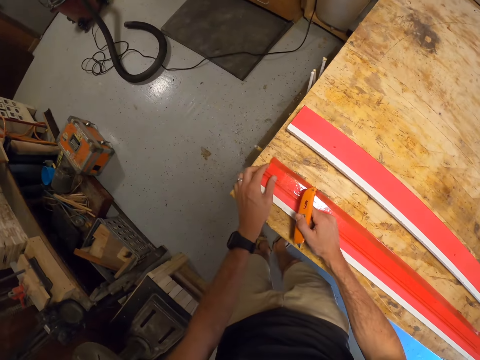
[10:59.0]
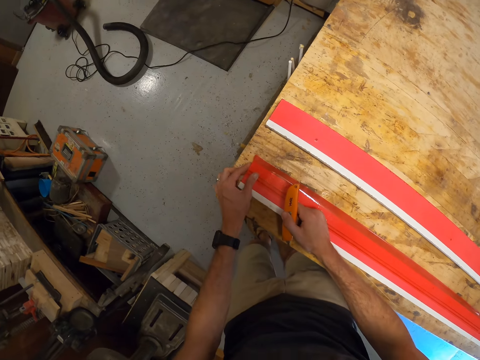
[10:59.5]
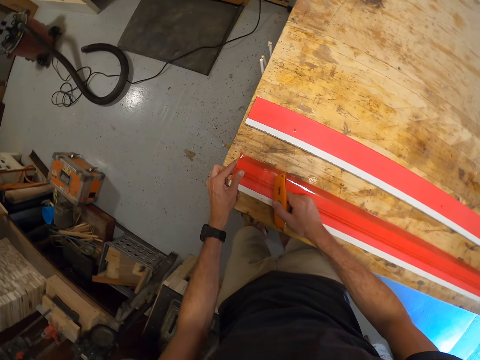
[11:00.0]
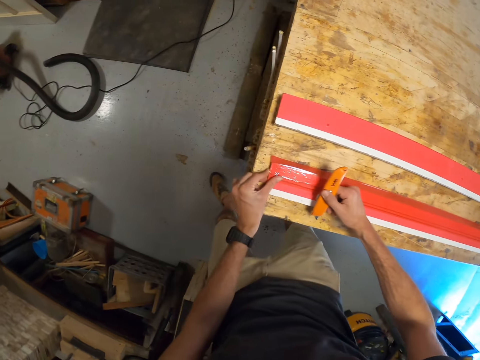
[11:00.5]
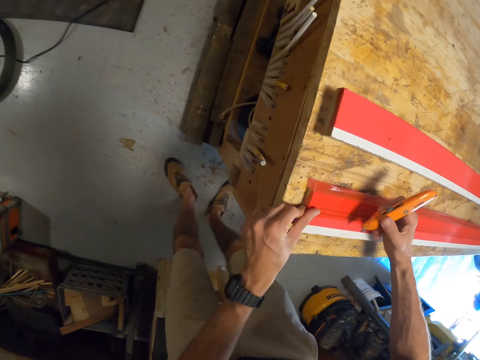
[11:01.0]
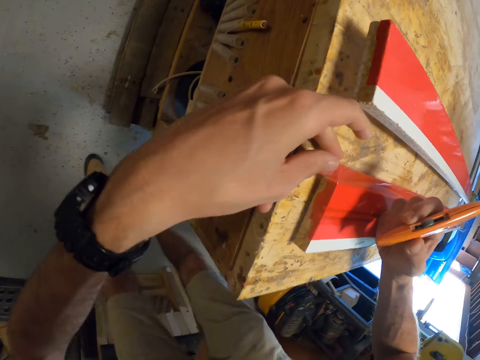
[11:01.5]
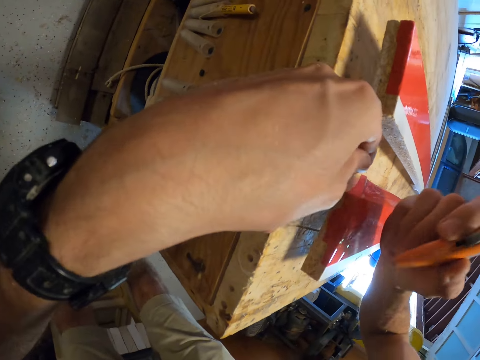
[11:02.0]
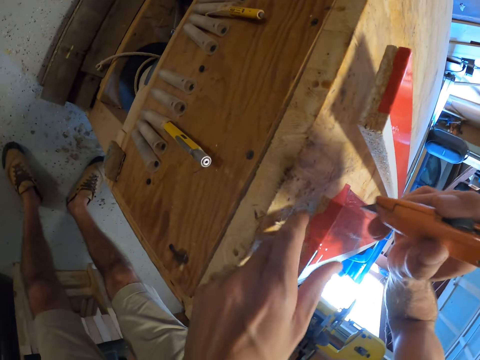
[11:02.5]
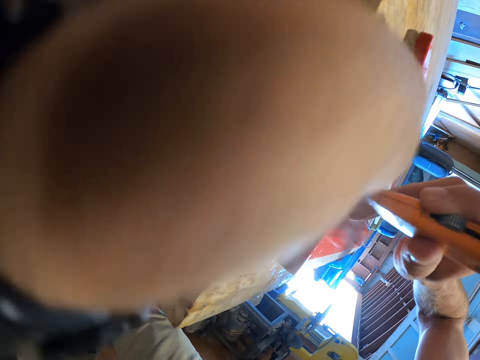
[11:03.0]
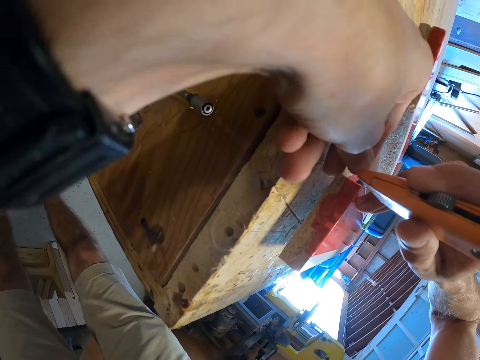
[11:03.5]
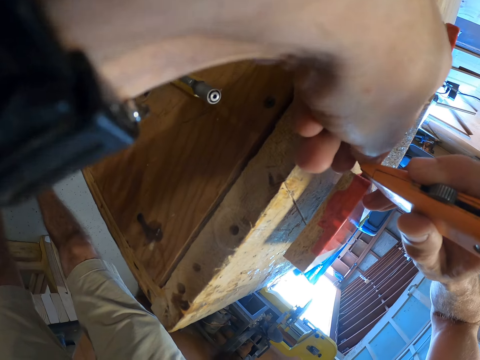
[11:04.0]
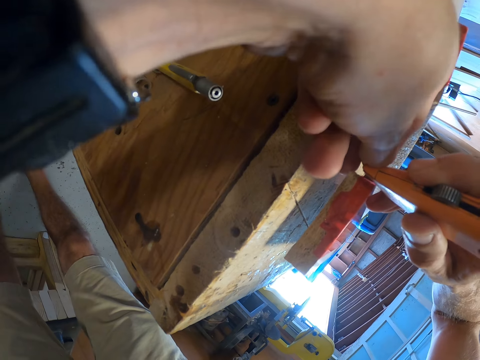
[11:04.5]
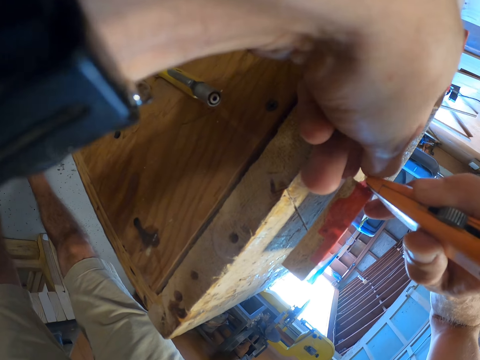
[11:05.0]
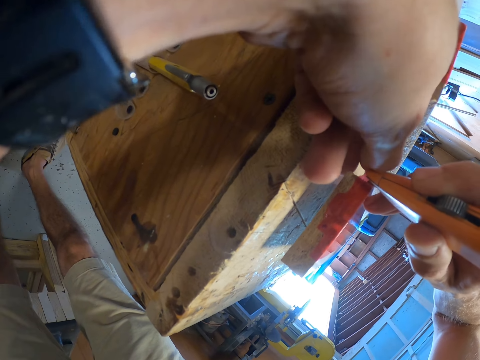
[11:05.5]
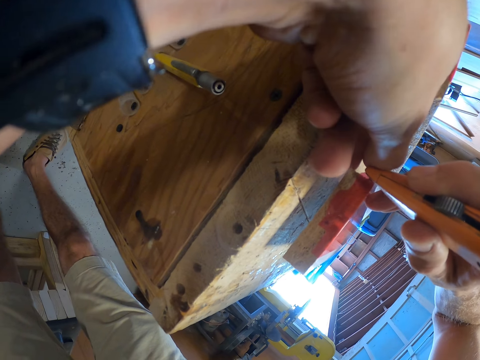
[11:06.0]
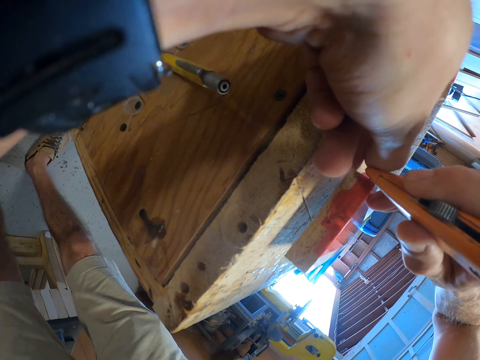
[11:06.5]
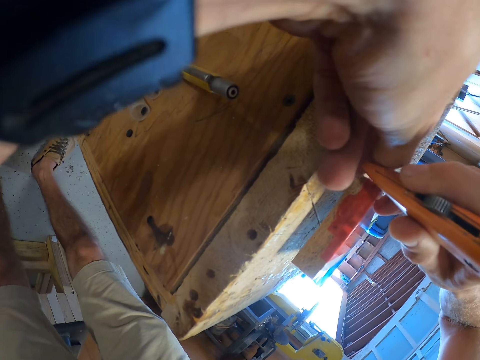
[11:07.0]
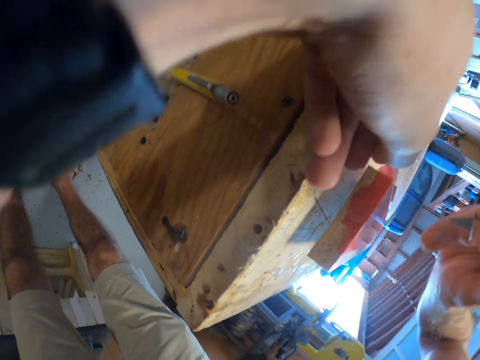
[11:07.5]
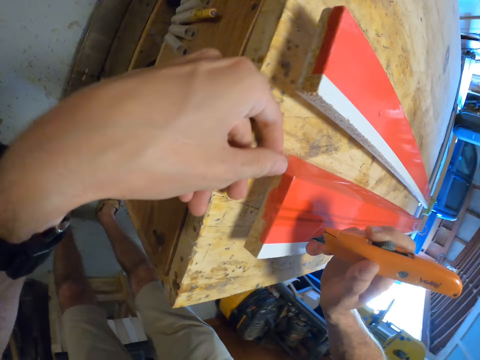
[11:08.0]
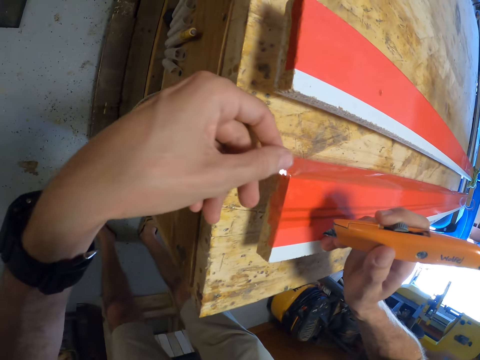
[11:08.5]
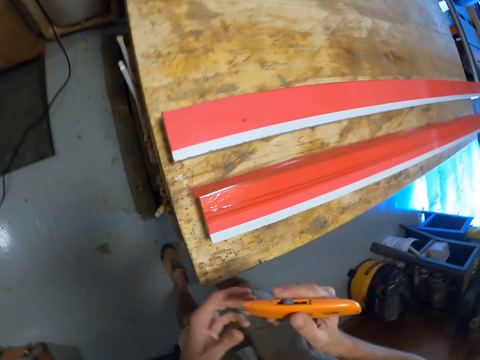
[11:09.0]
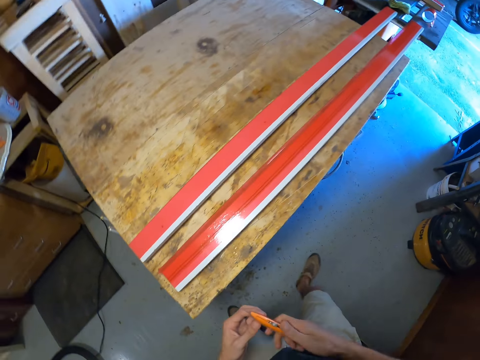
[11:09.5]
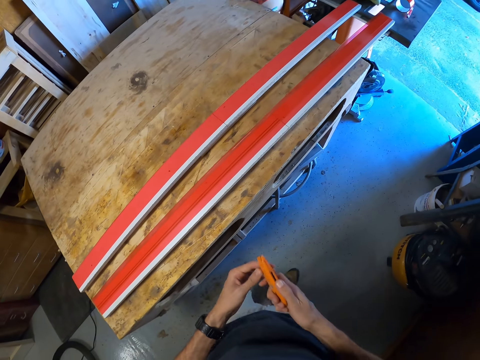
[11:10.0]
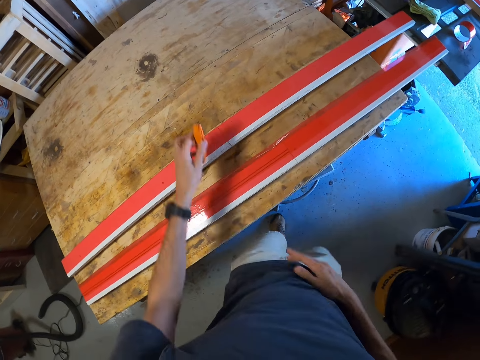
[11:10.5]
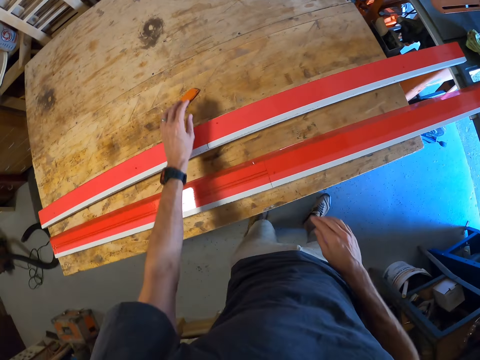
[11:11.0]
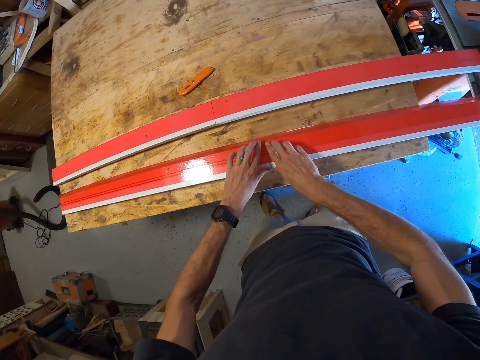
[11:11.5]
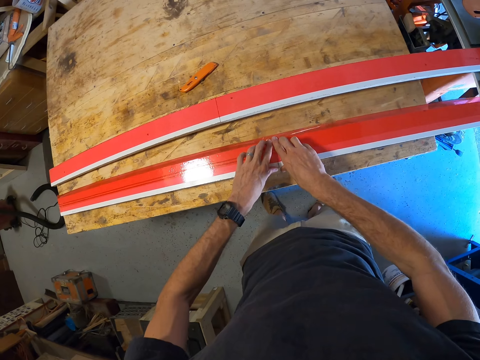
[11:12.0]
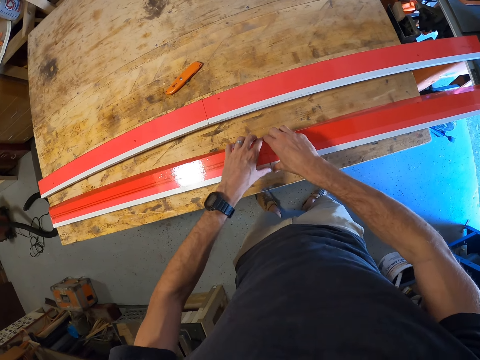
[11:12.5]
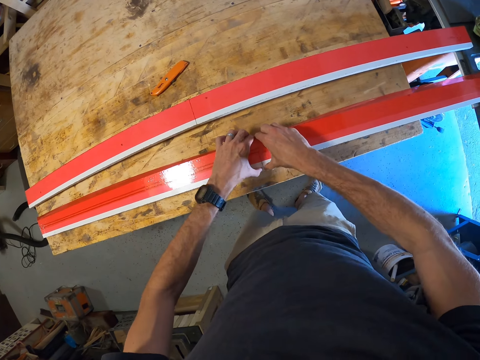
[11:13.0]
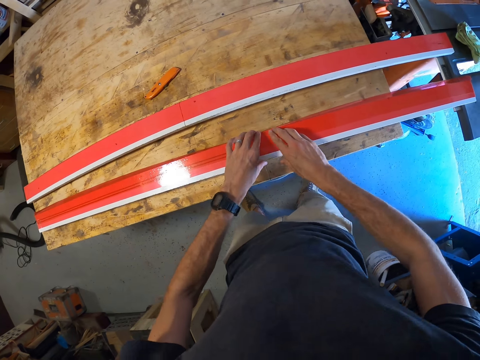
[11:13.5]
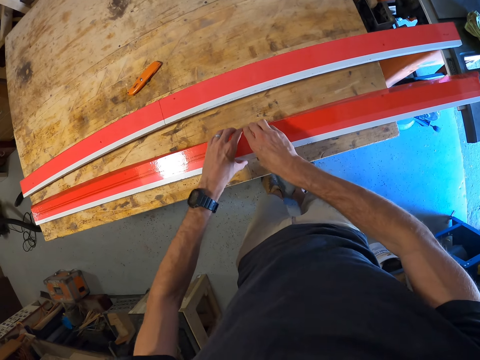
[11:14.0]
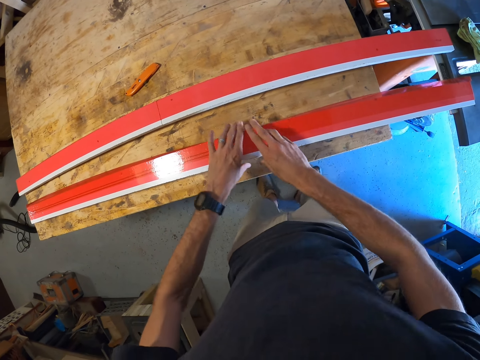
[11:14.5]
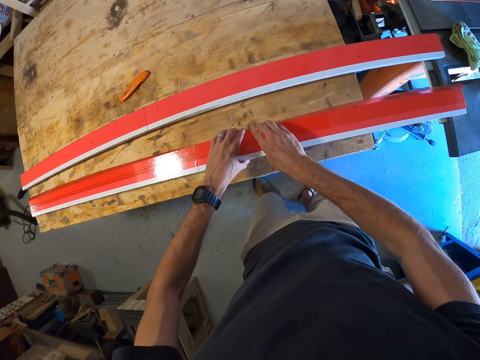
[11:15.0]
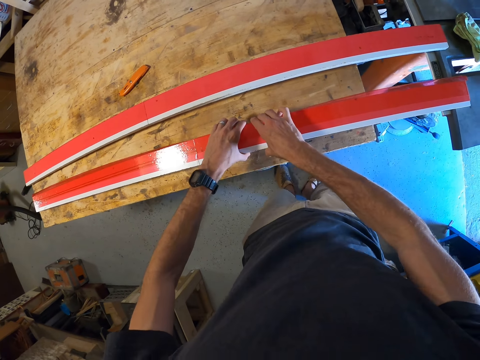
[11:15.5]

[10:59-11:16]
The camera wearer adjusts the tape on the plank. He cuts the tape on the wood with the cutter. He walks around the workshop. He drops the cutter on the workbench. He squeezes the sellotape on the wood. He adjusts the tape on the plank with his hands.

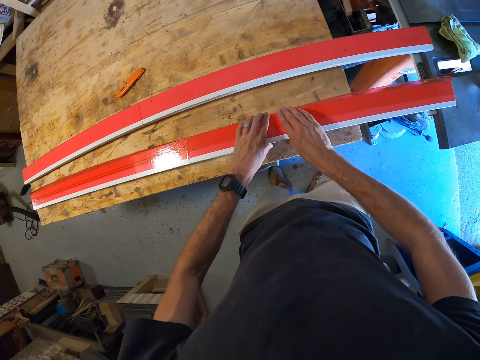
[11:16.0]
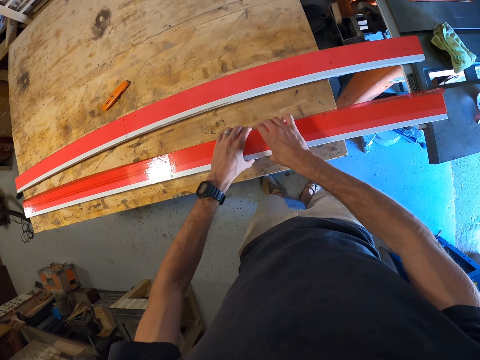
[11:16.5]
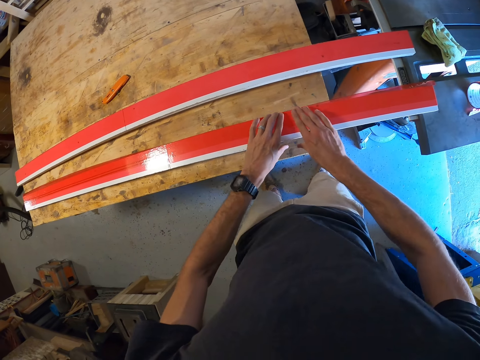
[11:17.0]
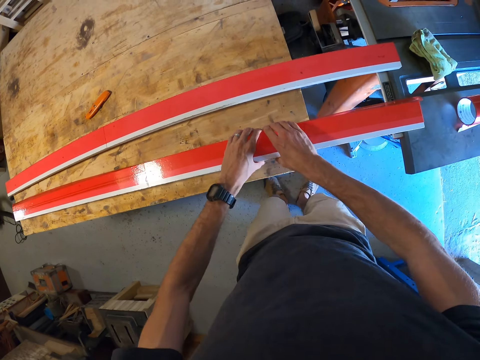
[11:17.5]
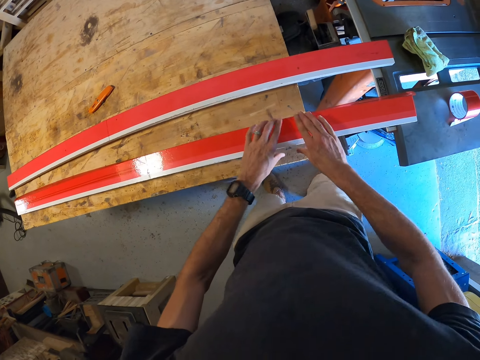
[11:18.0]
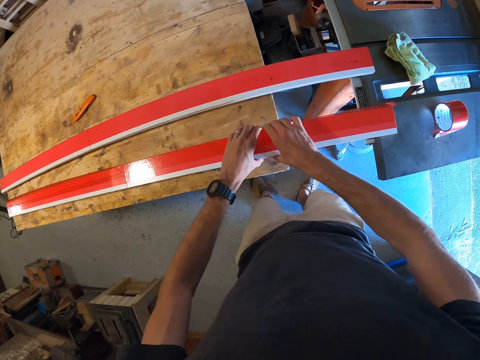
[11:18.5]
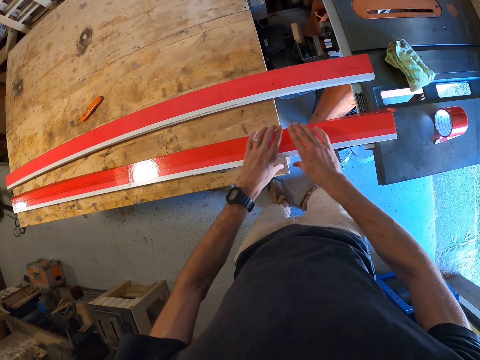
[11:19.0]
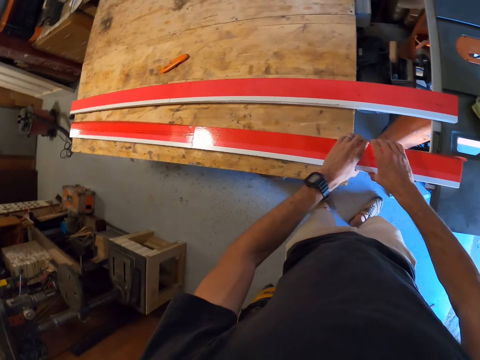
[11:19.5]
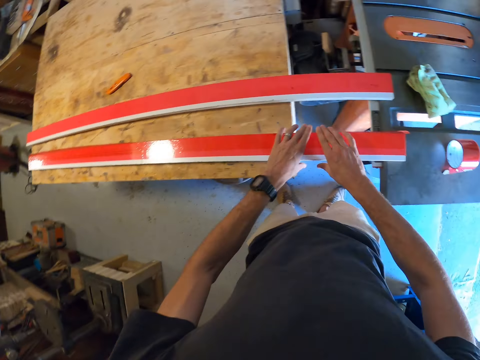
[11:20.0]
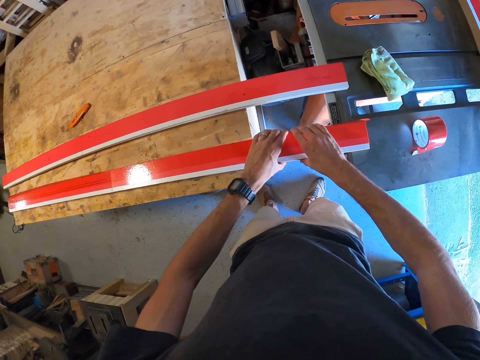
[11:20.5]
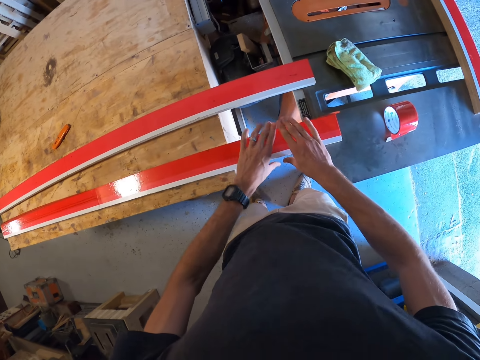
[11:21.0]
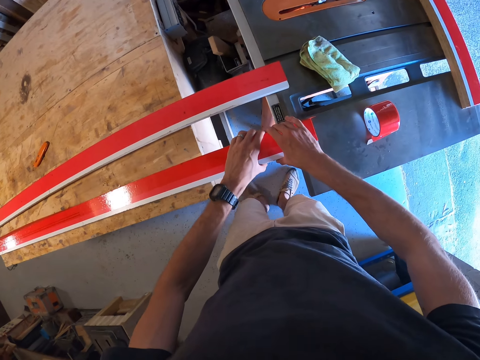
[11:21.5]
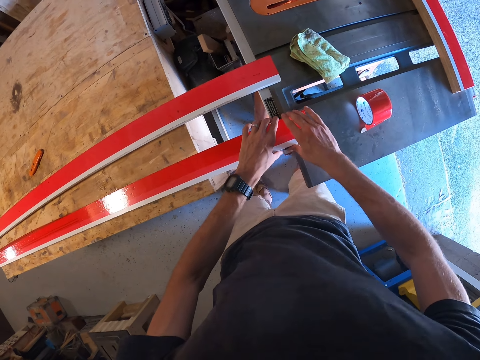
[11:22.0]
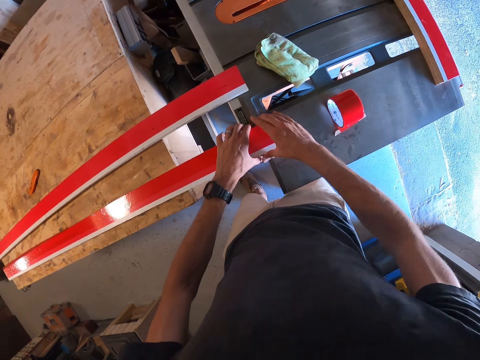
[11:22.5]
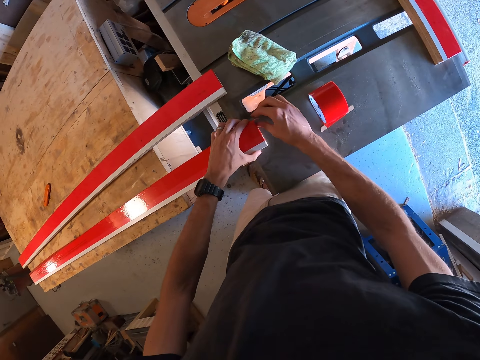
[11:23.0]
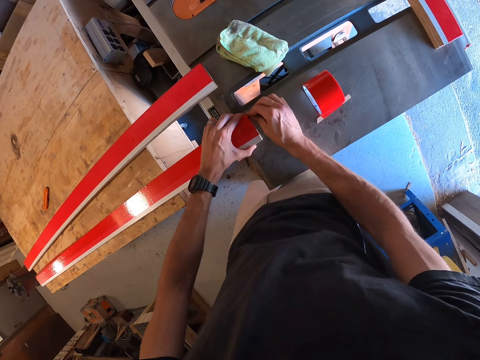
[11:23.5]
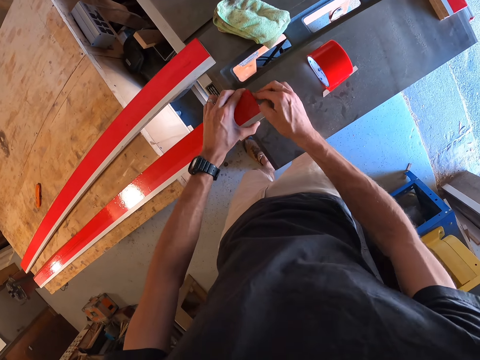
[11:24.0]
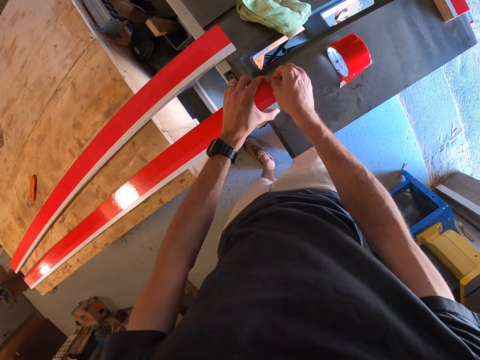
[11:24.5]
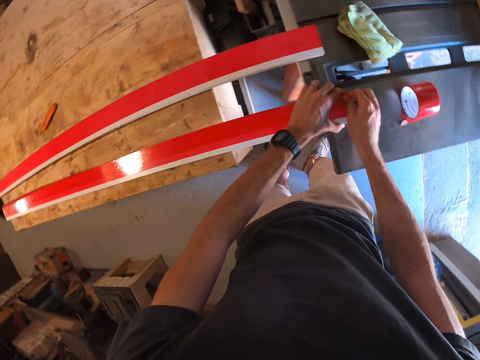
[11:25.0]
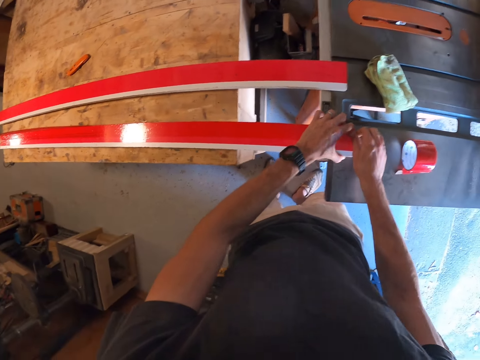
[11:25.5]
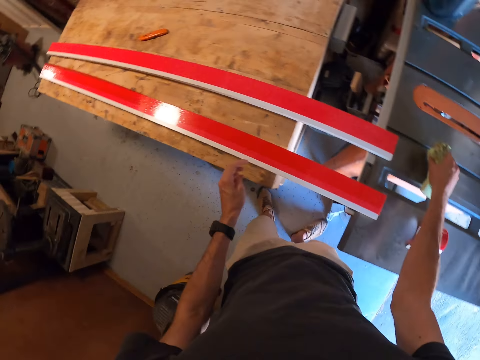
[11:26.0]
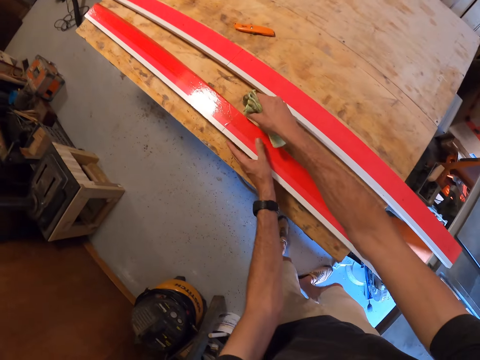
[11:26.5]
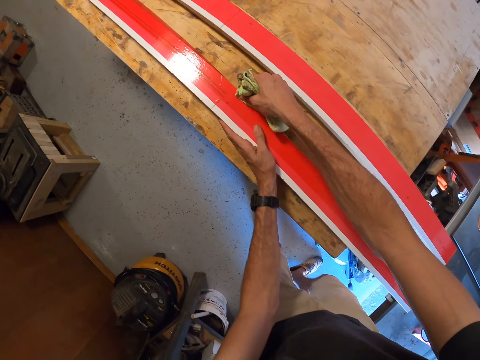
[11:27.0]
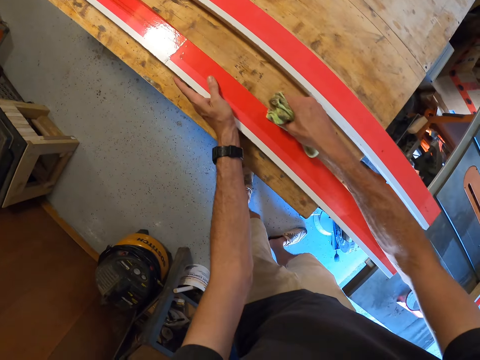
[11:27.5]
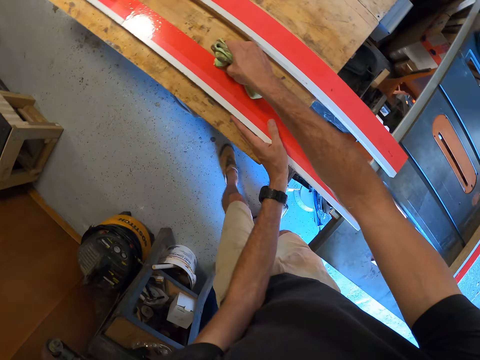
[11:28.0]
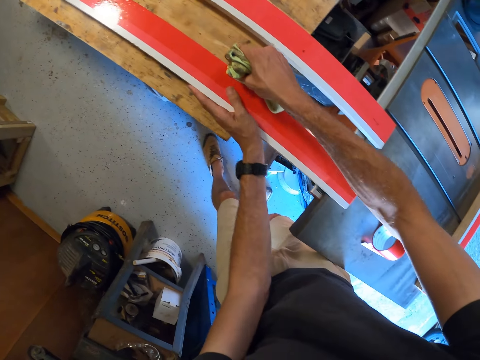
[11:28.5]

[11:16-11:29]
The camera wearer picks up the cloth from the table. They squeeze the sellotape on the wood. They spread the tape on the plank with the cloth.
